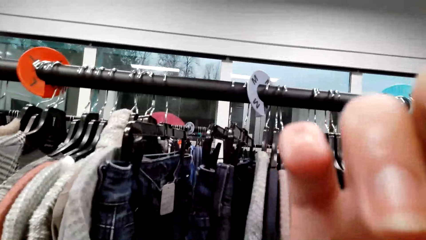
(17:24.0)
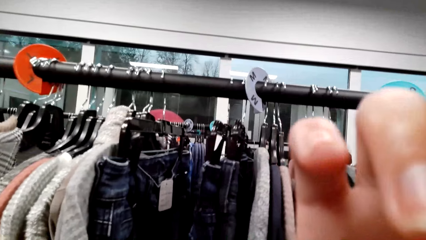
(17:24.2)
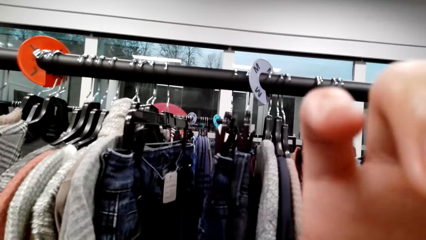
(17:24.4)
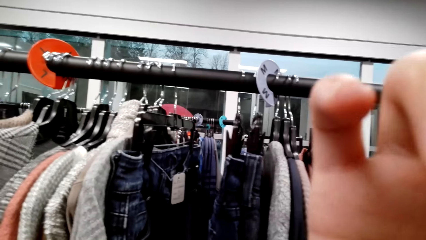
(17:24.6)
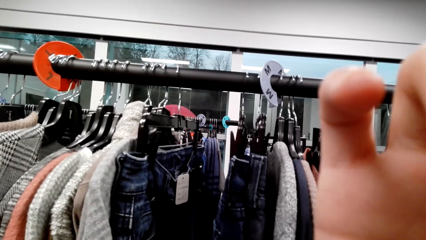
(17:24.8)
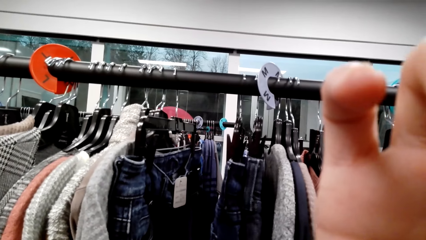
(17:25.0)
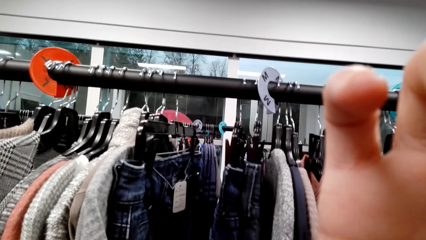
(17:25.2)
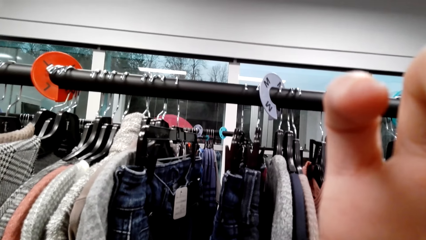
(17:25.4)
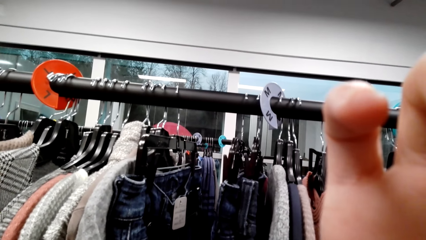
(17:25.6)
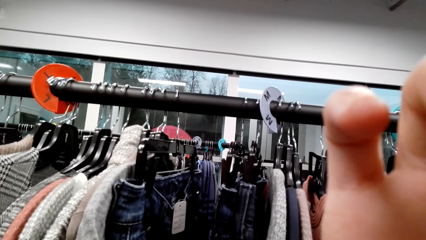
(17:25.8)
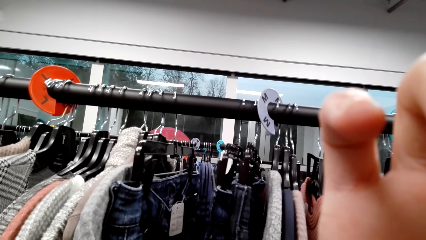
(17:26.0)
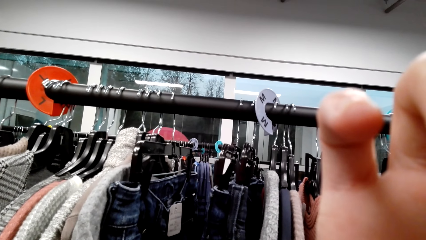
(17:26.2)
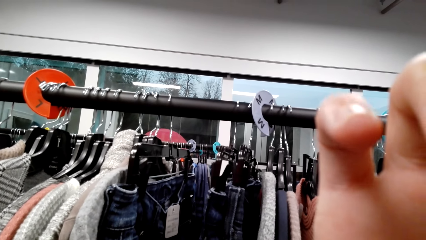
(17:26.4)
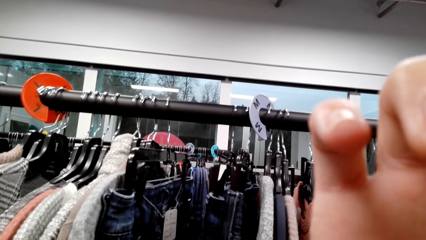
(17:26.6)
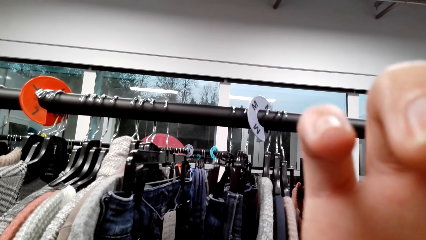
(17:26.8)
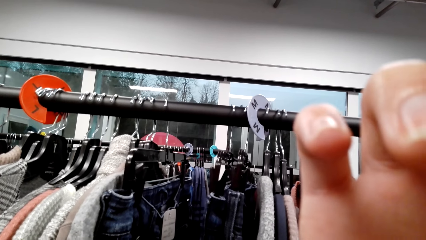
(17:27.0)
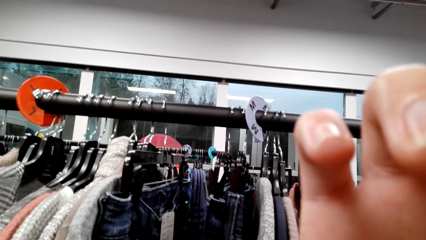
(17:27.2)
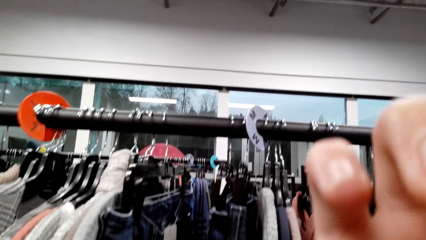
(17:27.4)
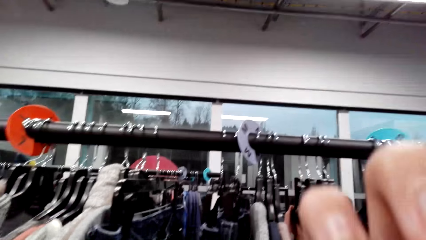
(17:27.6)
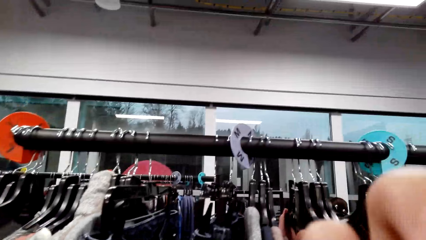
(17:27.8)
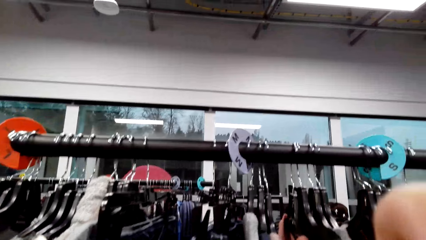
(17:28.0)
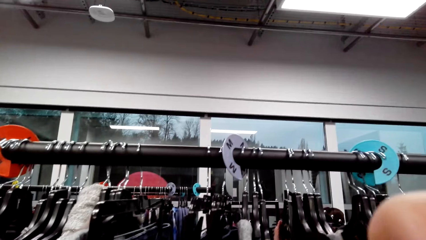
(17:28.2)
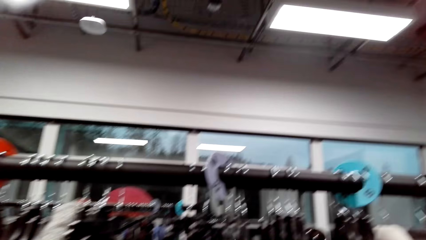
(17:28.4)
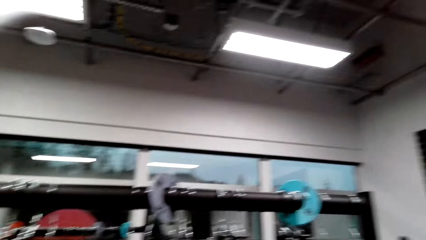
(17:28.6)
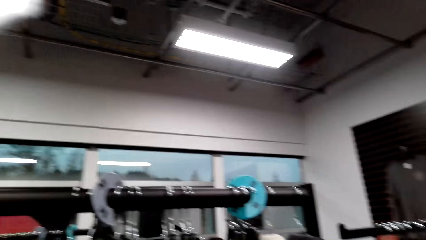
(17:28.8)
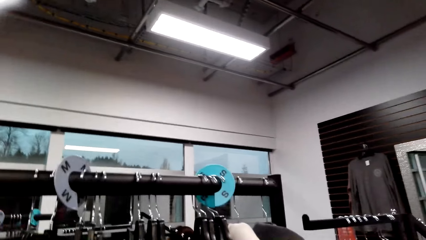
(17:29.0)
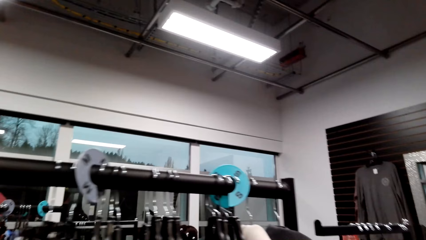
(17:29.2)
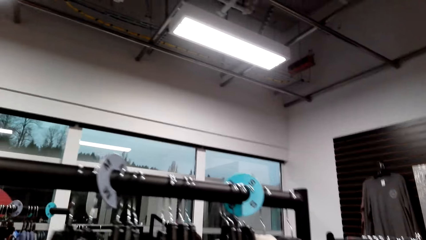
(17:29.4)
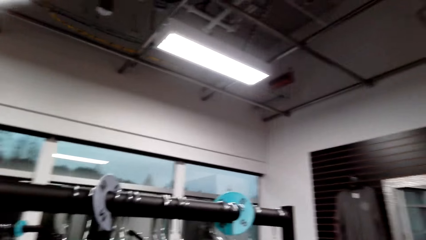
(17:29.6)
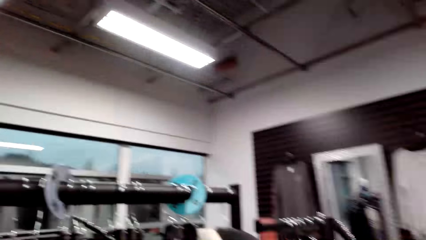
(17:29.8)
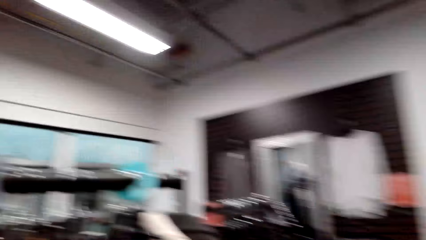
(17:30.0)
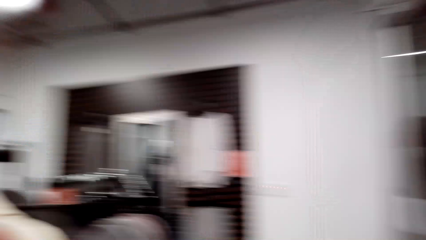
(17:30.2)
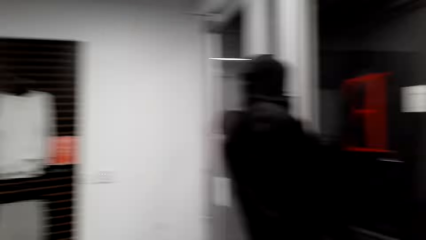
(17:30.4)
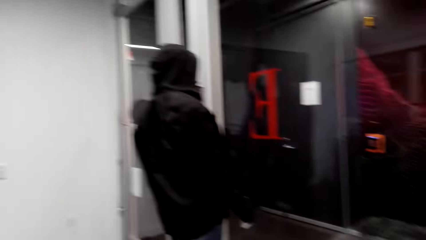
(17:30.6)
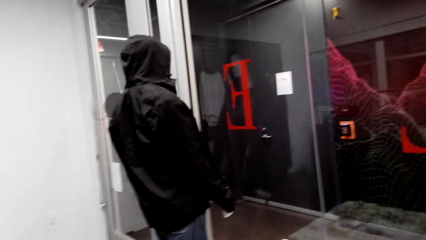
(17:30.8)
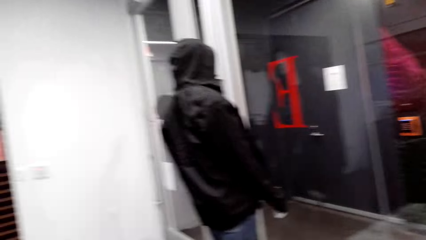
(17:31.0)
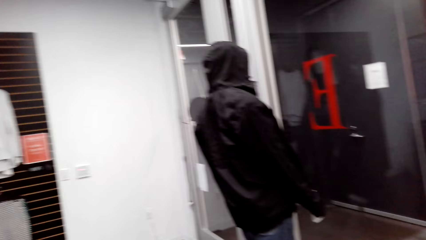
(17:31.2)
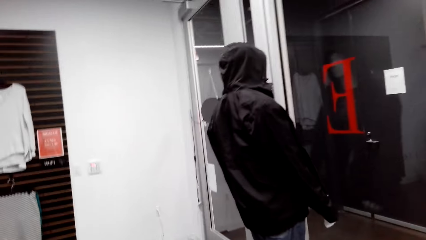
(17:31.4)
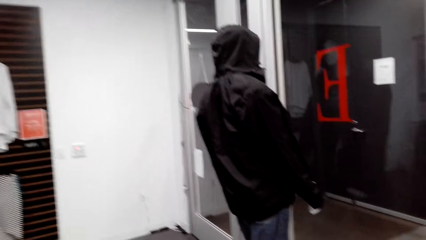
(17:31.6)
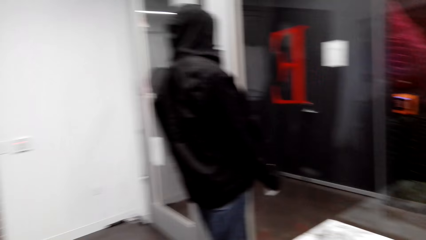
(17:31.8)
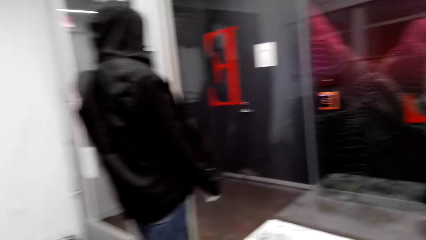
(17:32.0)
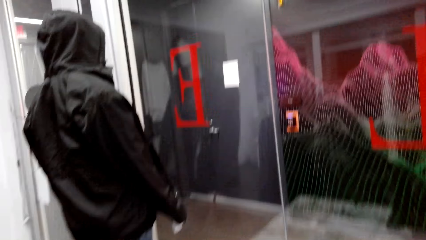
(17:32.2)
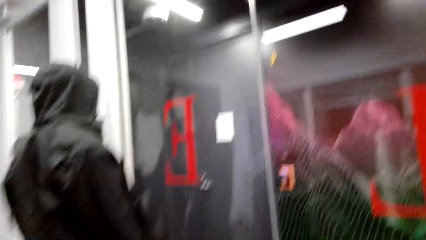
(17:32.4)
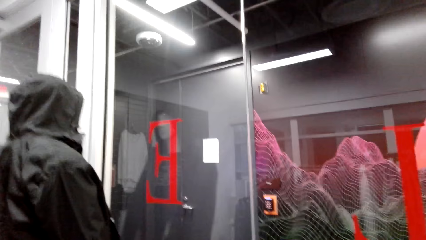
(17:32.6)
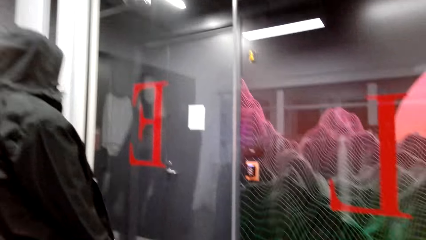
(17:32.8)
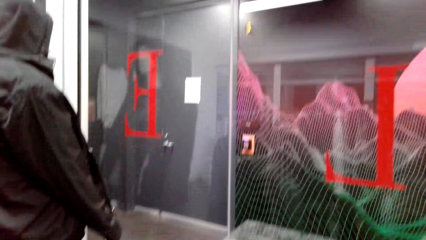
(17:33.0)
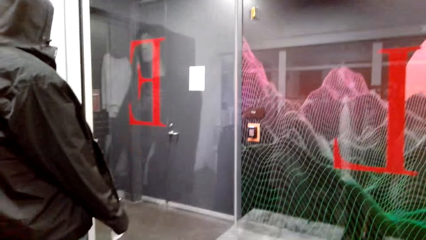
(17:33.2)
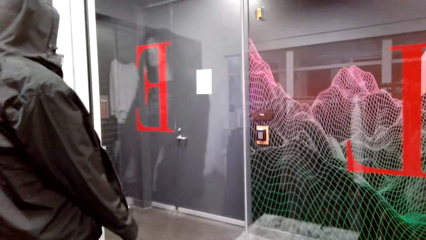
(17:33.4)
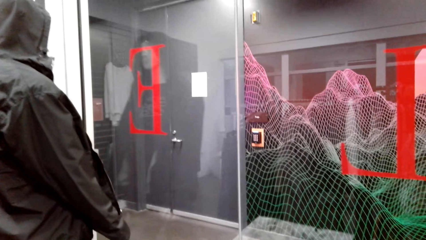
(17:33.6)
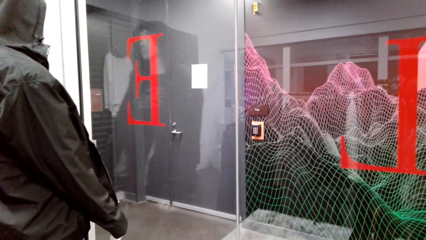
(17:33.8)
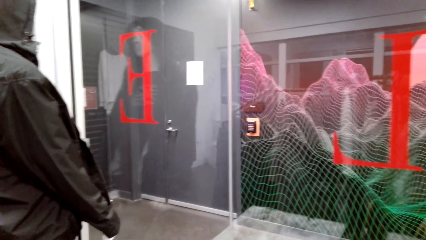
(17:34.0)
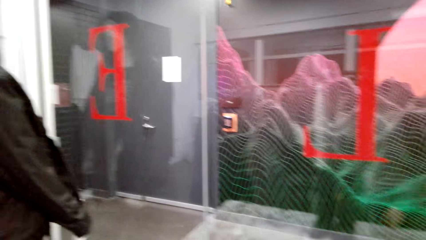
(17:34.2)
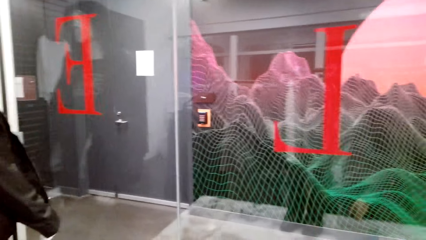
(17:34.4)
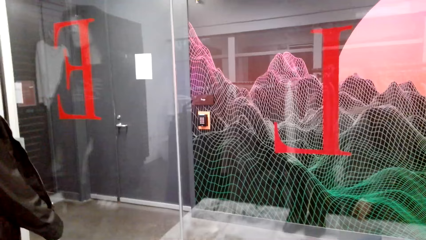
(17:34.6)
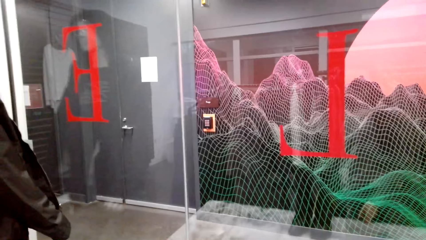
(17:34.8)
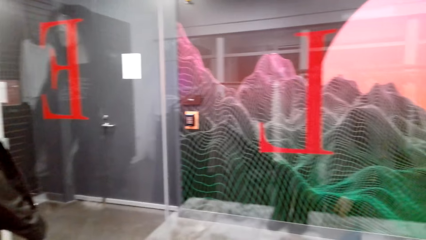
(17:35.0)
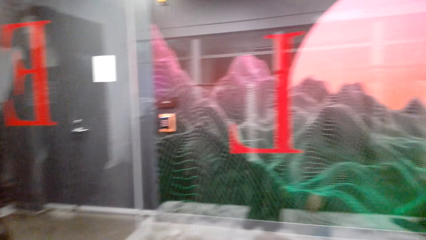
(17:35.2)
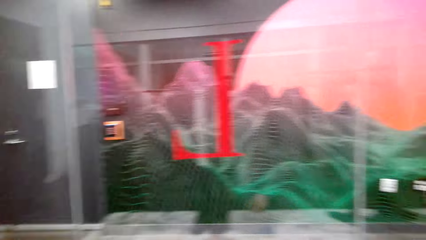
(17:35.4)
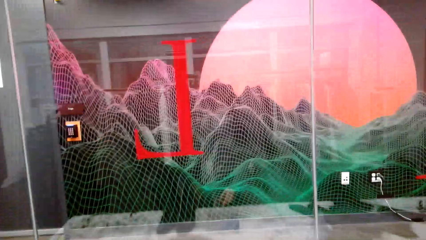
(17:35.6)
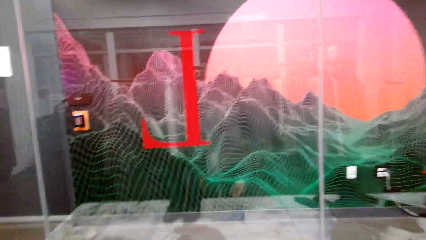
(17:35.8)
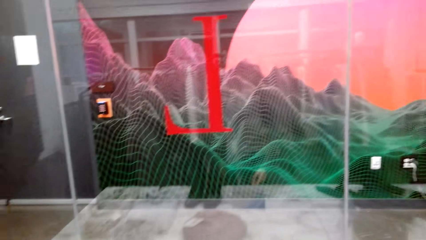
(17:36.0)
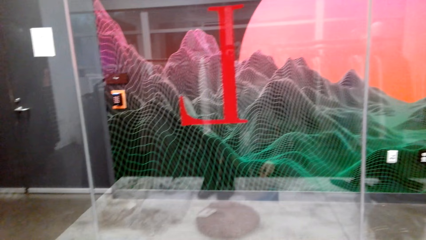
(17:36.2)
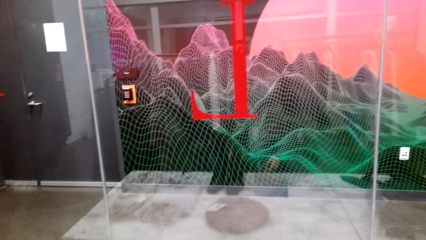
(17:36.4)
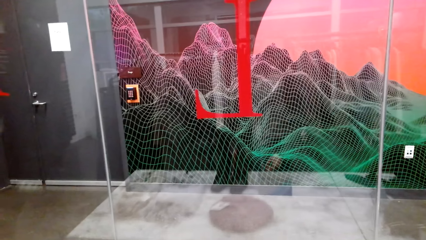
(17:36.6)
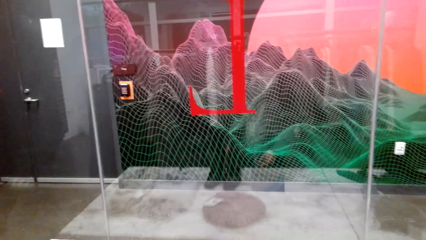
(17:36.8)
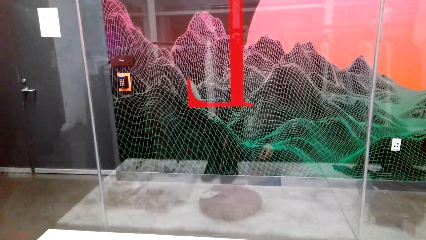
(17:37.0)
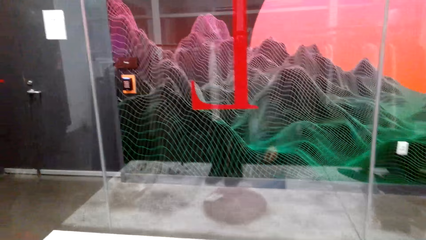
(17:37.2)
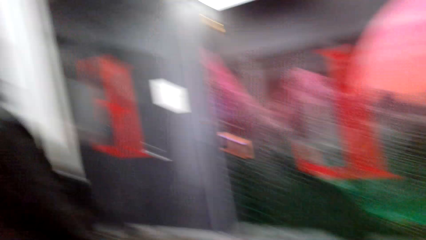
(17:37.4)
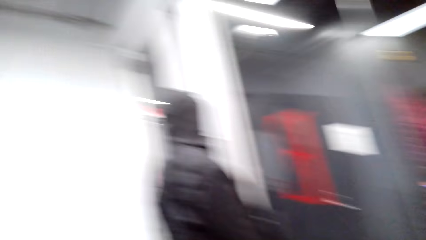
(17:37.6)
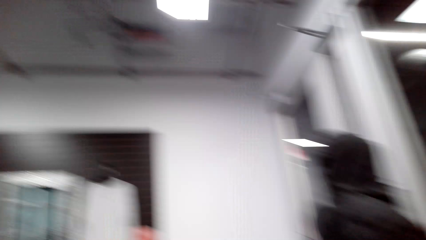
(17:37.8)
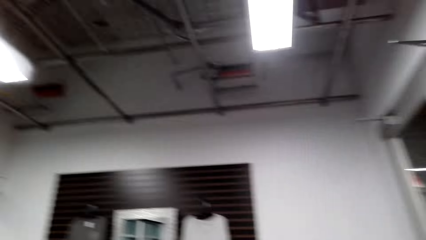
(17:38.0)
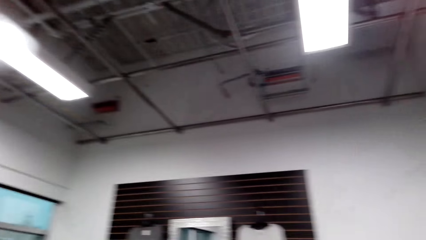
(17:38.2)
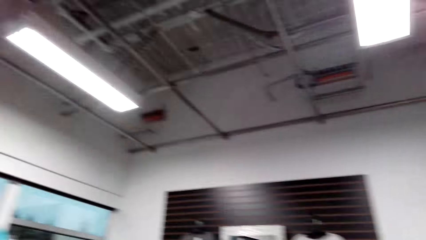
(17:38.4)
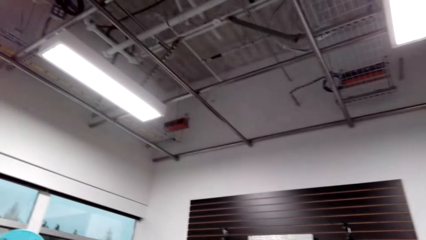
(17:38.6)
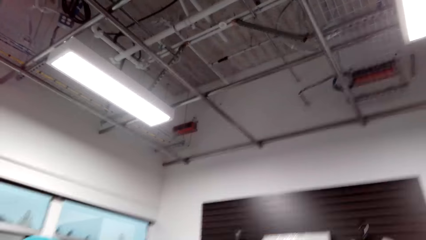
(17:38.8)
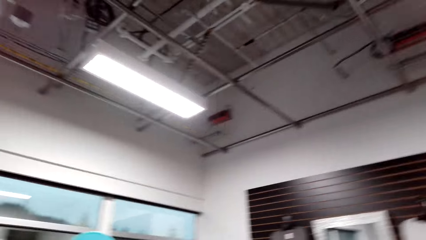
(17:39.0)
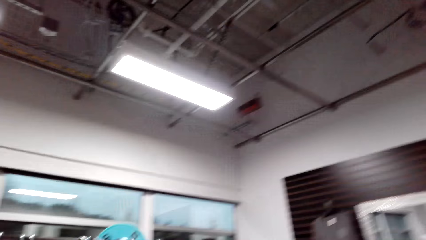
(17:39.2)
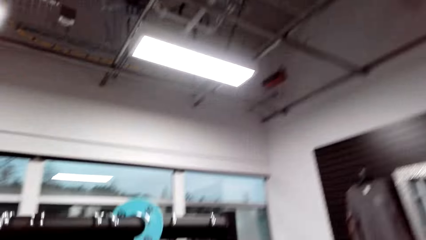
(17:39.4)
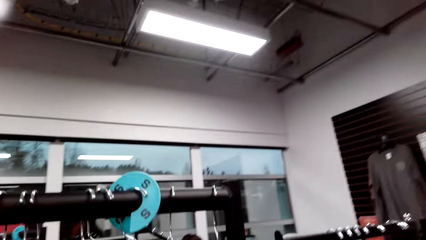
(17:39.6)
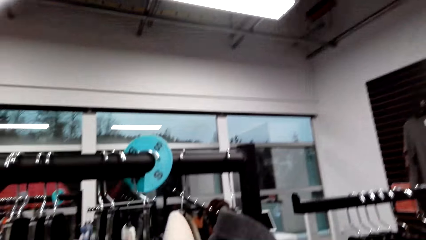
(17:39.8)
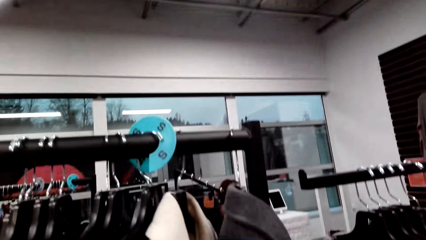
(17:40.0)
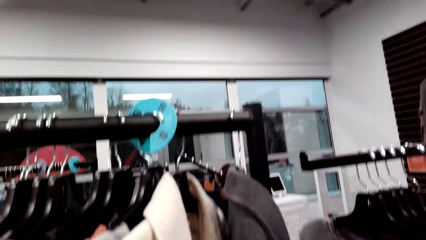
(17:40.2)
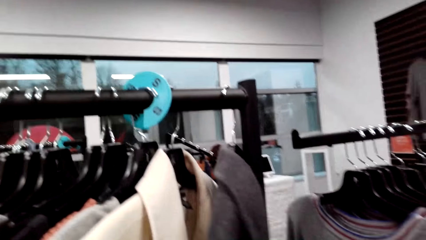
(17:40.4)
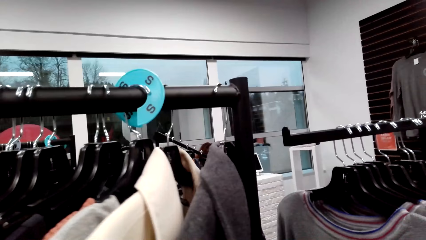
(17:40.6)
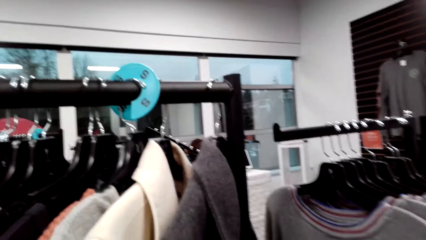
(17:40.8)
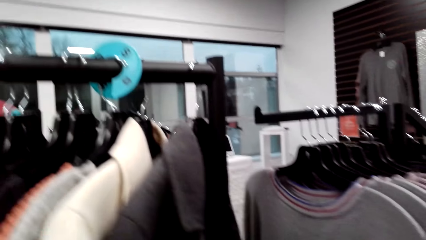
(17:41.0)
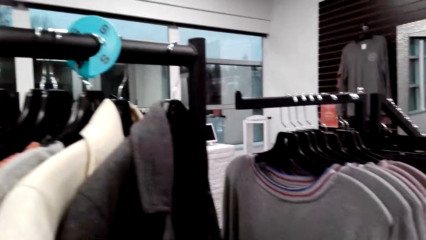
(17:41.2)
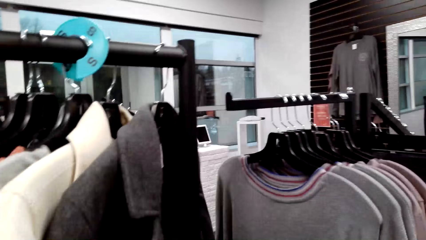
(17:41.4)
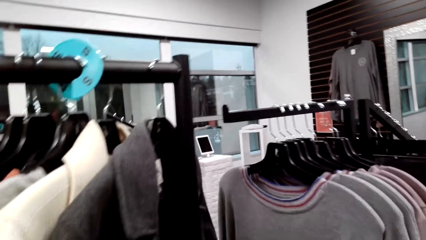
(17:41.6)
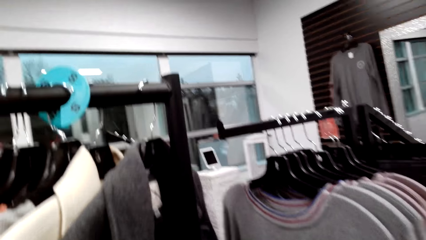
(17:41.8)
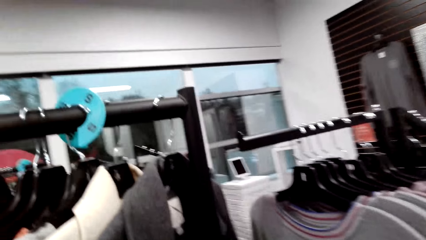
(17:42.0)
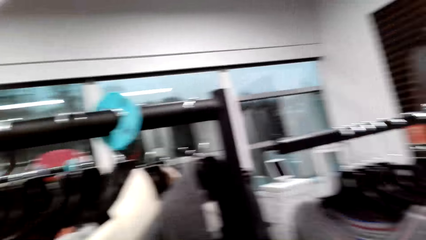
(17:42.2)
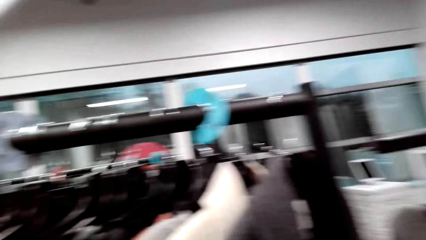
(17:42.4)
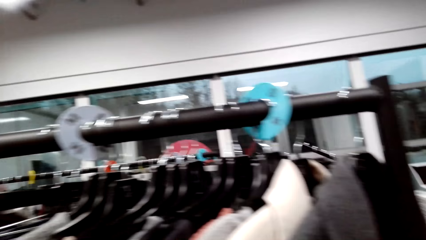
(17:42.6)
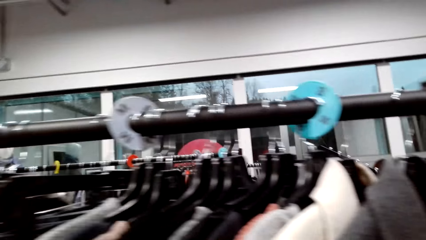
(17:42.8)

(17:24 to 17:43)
The camera wearer scratches her face. She adjusts a camera with her hand. She looks around a supermarket. She walks around the supermarket. She looks around the supermarket. She walks around the supermarket. She adjusts clothes on a pole.
